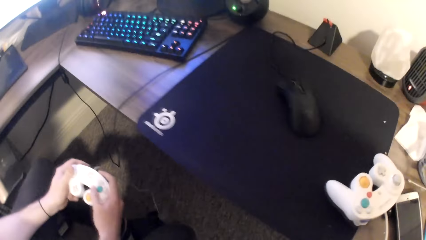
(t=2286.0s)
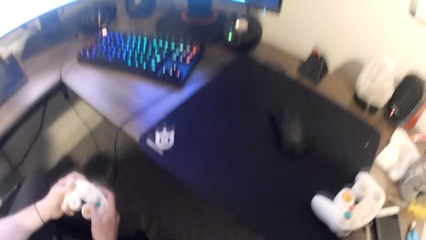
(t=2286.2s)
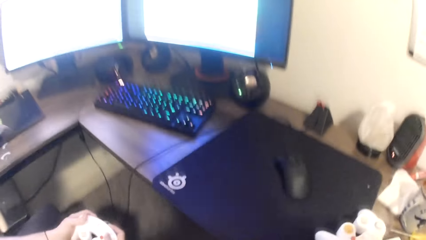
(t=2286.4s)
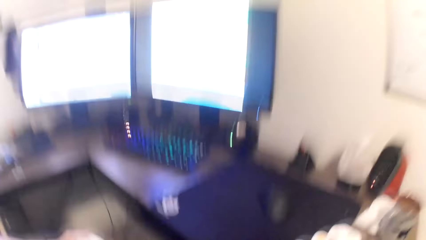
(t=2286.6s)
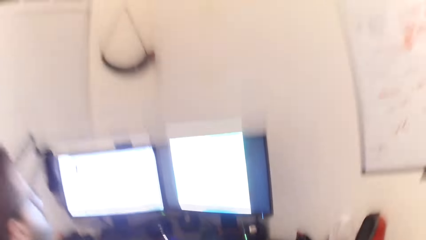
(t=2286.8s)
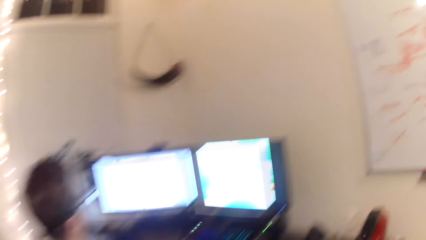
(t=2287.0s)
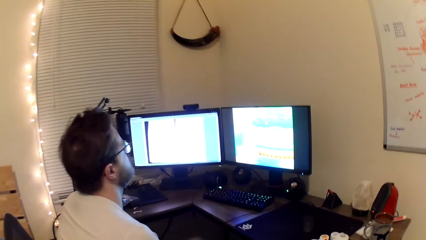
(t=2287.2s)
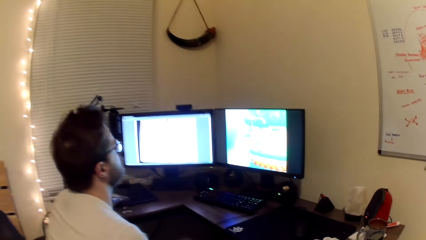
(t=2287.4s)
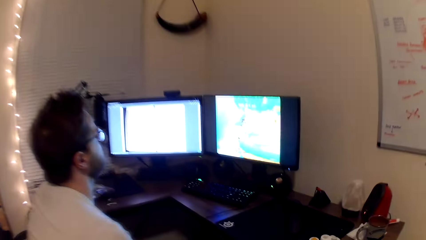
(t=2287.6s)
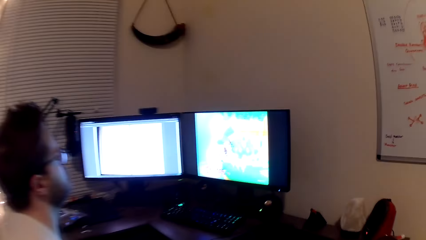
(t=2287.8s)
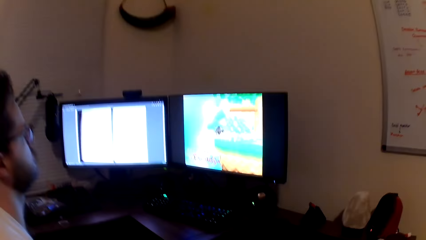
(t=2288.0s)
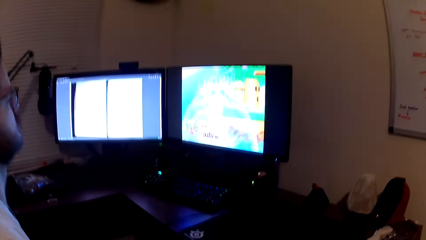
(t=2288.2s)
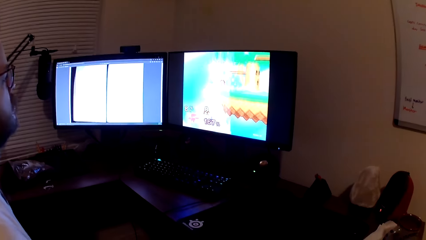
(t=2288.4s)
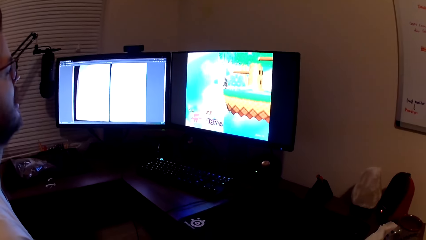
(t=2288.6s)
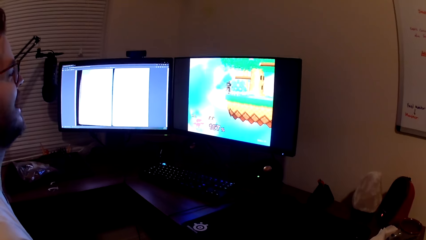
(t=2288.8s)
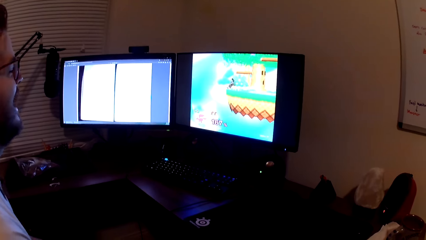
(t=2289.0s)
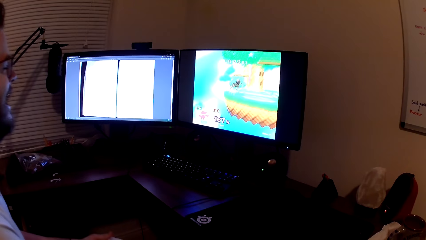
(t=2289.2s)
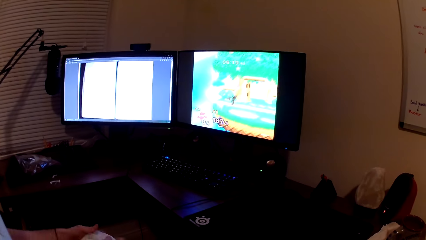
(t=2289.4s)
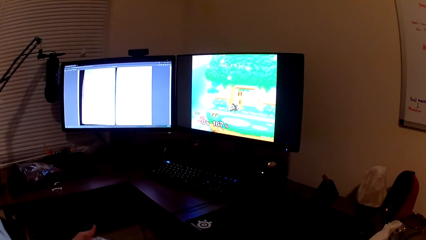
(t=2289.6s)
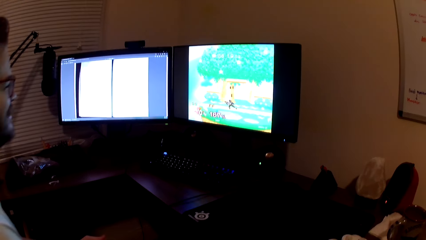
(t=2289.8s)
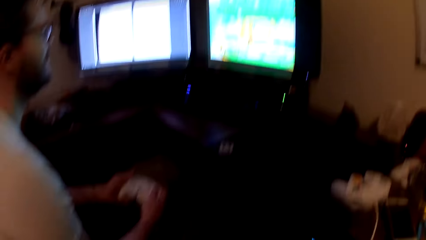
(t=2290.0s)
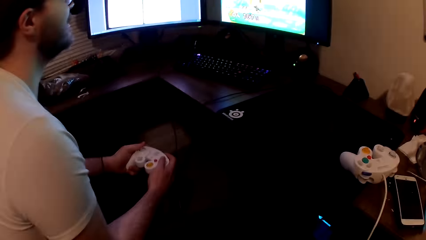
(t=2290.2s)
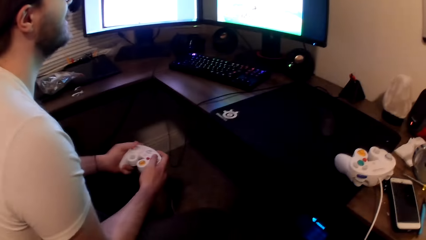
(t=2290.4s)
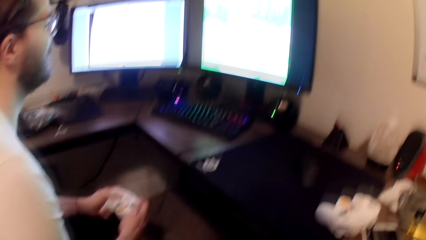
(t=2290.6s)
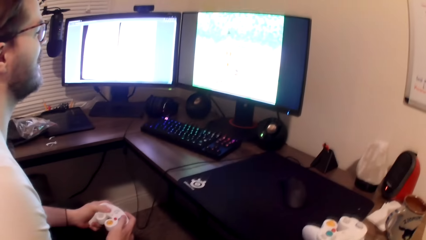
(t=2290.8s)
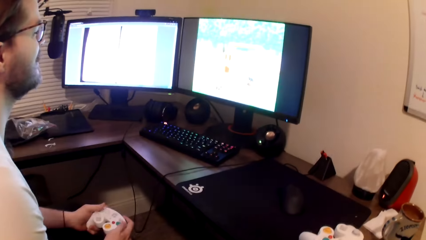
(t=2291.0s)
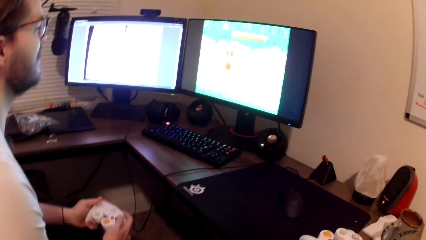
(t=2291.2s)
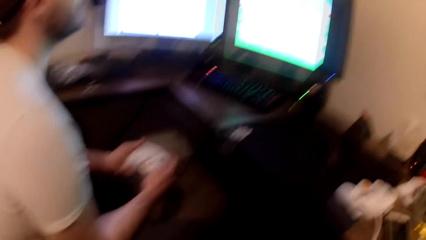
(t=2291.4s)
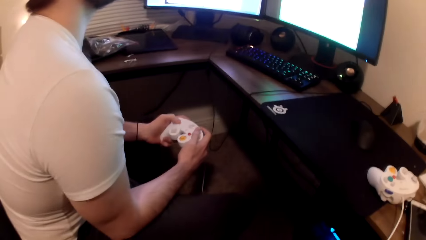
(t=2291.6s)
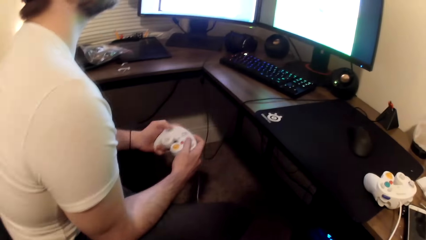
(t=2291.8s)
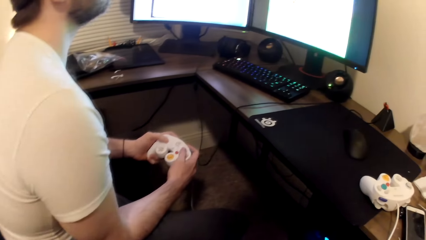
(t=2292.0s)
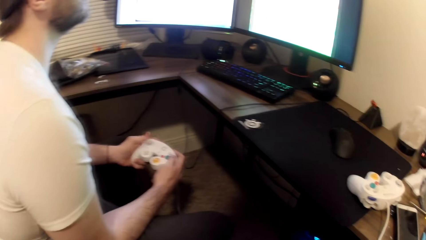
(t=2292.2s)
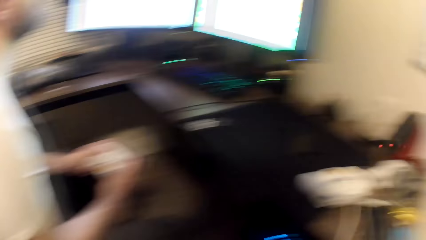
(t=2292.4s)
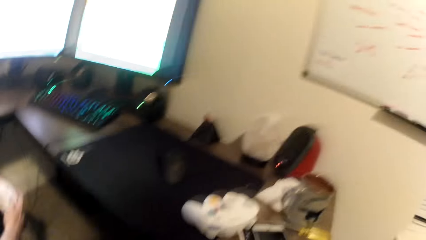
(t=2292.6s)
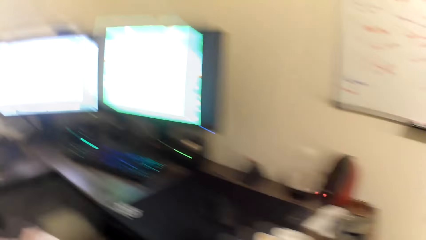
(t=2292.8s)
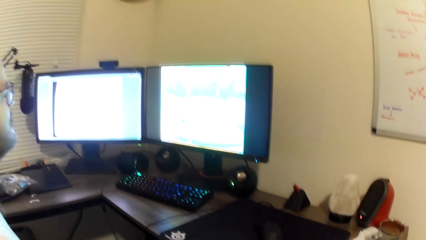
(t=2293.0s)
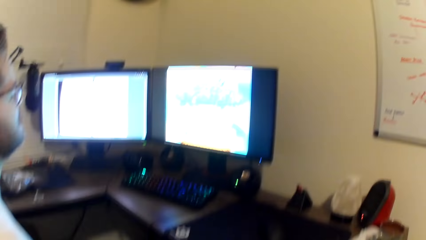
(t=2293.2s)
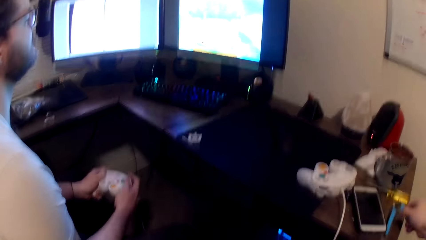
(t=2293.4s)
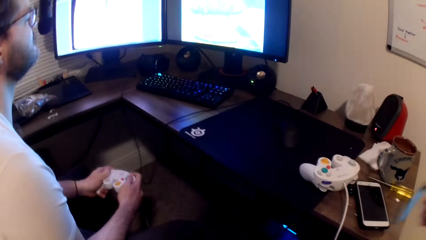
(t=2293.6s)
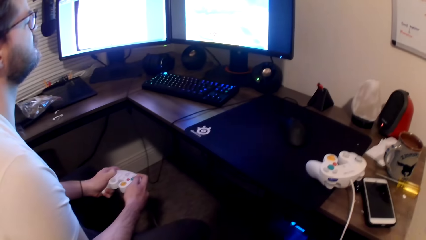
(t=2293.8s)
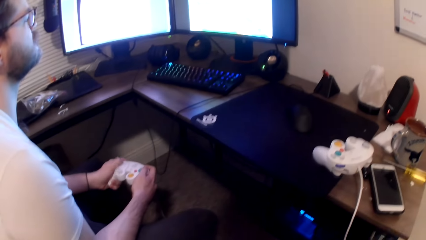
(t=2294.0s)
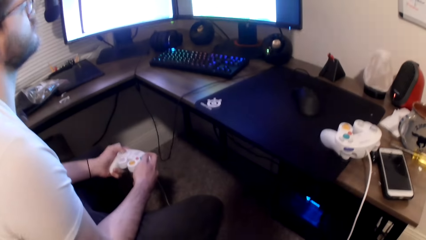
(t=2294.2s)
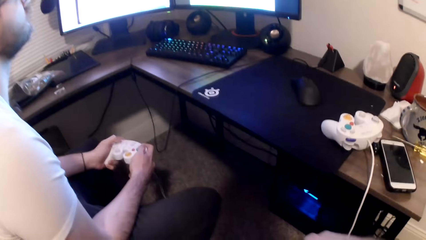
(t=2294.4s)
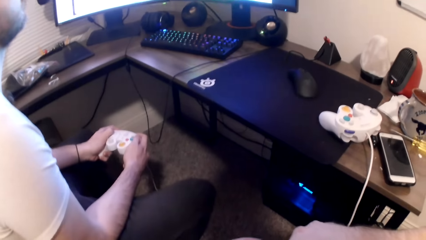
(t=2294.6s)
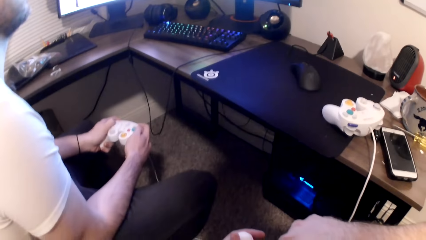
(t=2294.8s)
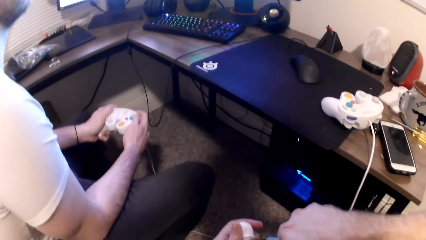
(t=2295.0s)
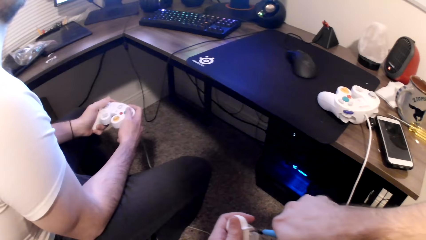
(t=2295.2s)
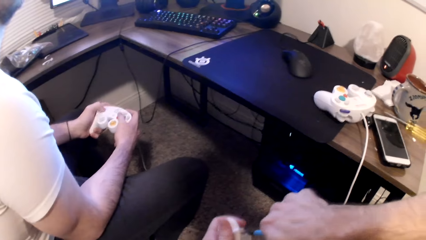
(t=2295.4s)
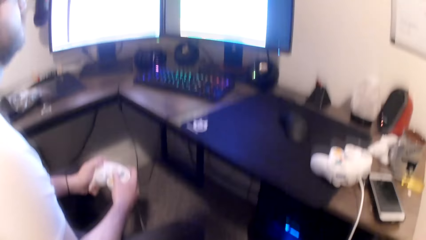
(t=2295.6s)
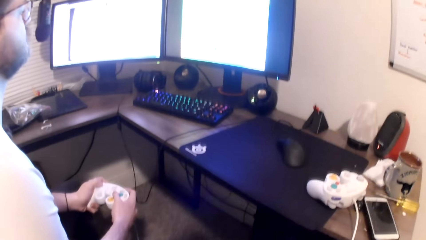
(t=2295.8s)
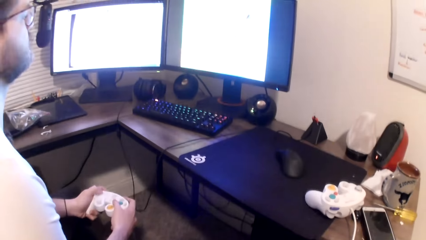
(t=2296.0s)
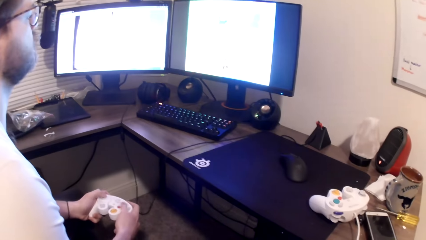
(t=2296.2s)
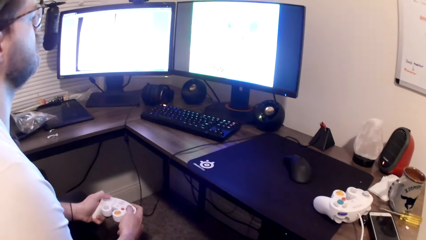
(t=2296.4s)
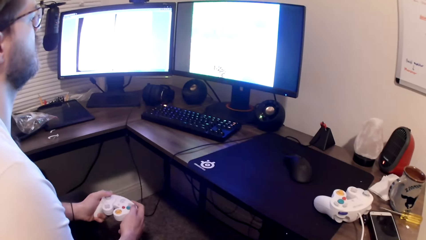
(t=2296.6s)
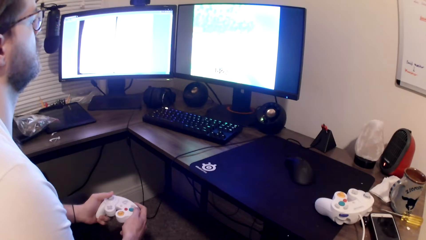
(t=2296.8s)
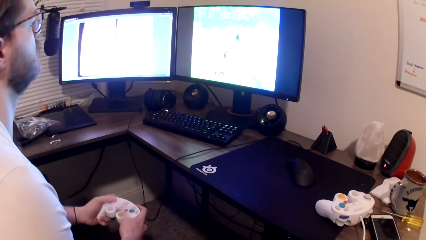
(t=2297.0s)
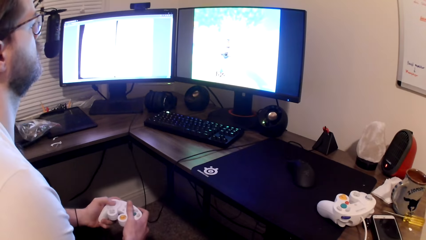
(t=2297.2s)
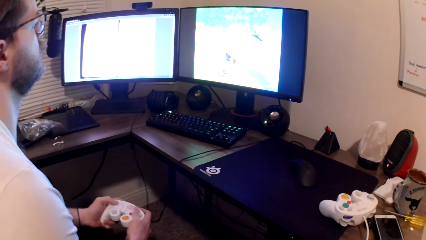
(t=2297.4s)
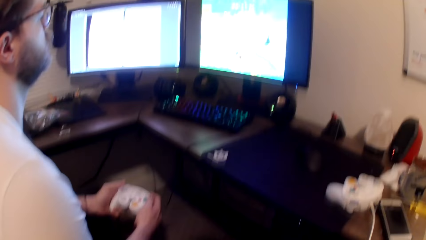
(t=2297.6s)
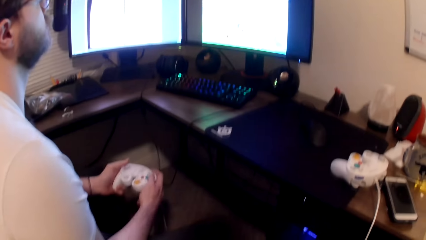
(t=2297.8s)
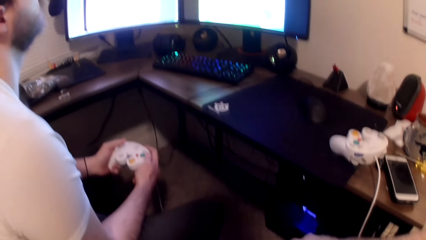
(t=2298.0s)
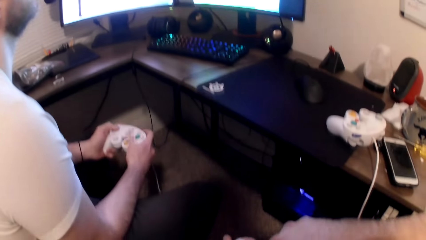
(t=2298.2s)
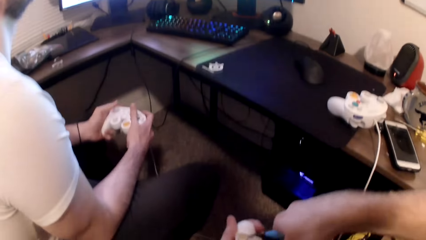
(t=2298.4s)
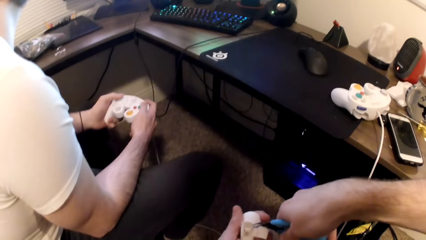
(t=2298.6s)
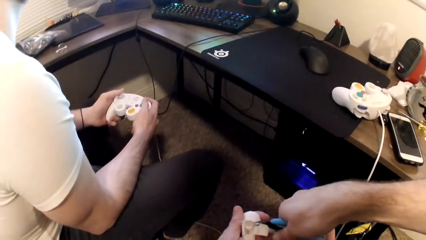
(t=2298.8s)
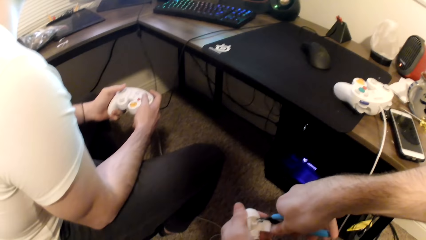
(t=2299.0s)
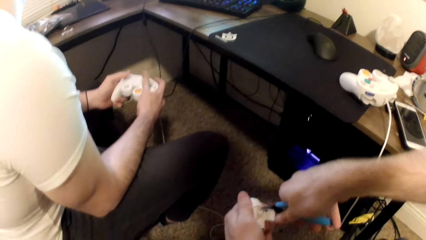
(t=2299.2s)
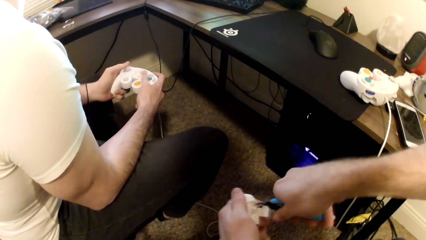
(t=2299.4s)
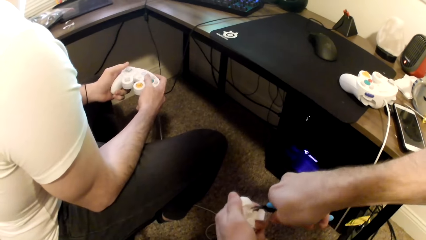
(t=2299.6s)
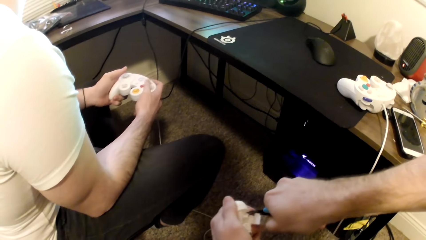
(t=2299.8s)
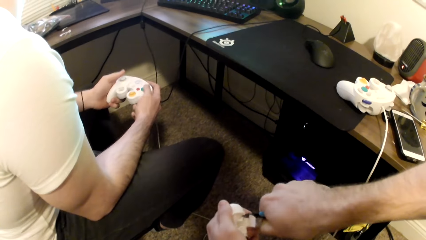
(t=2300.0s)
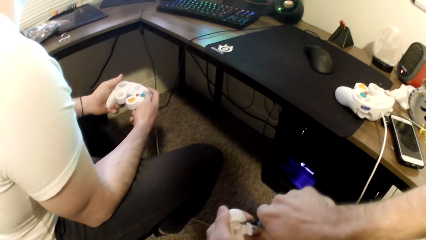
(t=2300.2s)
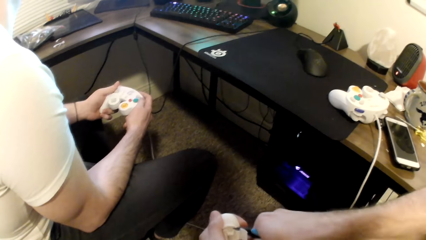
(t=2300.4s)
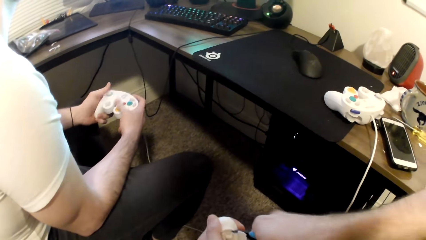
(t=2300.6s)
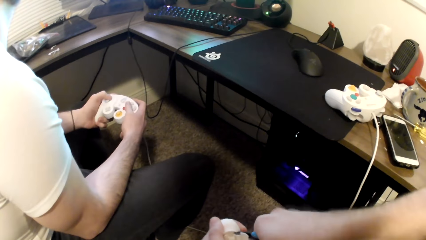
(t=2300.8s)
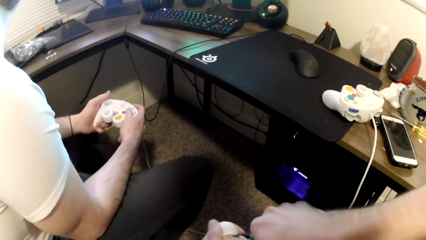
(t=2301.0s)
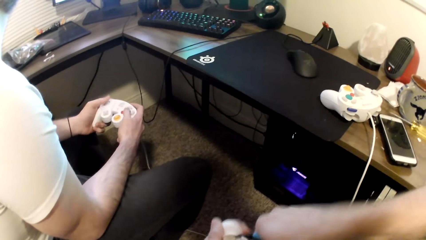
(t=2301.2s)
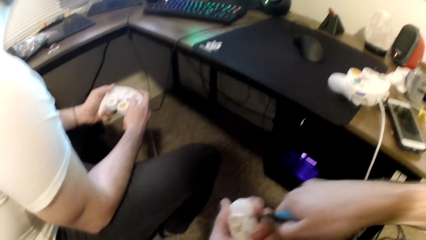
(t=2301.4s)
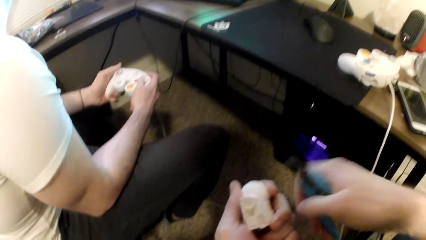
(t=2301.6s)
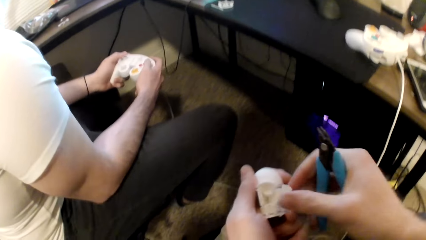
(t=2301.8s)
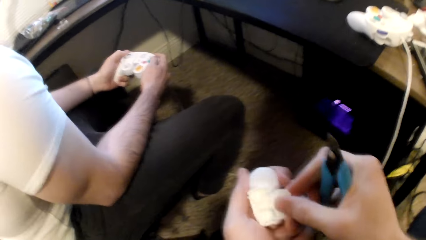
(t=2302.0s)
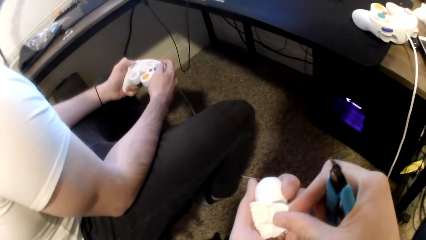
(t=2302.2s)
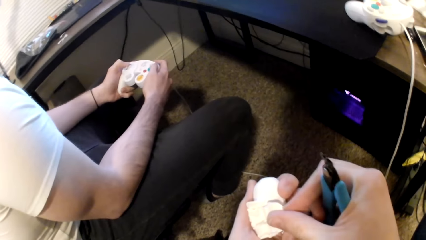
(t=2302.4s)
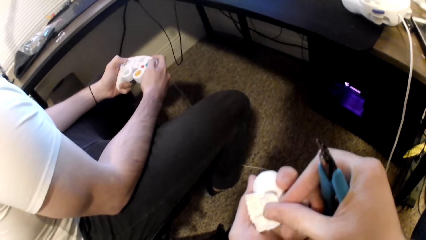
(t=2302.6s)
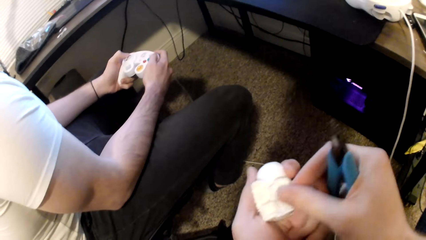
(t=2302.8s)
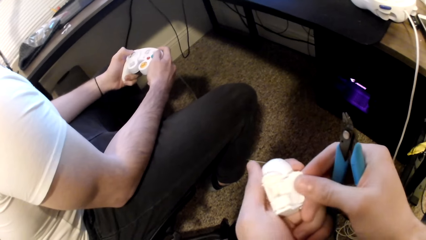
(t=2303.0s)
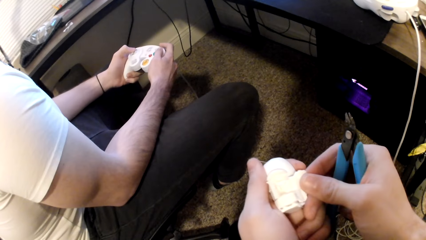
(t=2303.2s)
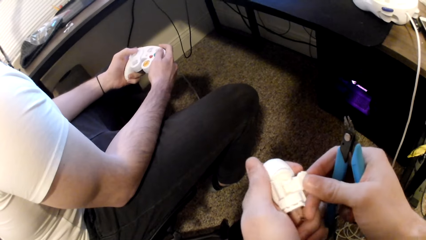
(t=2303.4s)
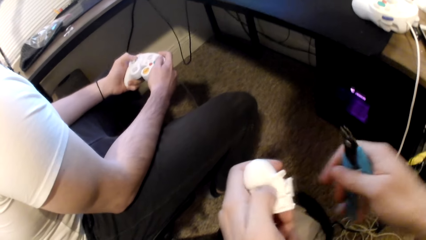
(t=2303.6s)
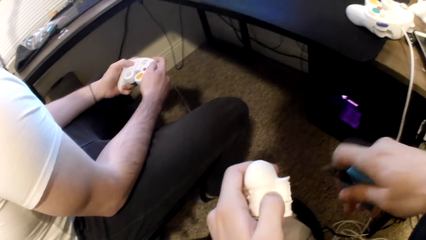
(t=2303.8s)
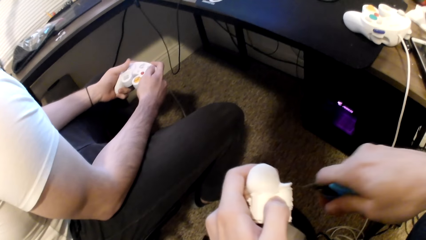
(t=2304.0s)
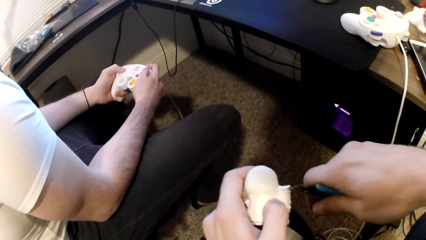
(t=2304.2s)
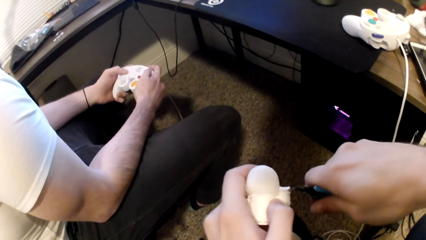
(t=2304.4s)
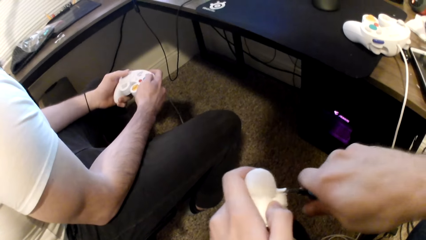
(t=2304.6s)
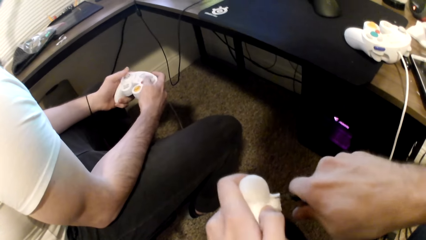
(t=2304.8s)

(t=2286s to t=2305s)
A person plays a game on the computer. The camera wearer picks the plier from the table with his right hand. He shapes Styrofoam in his left hand with the plier. He cuts the art toy. He holds the art toy.
